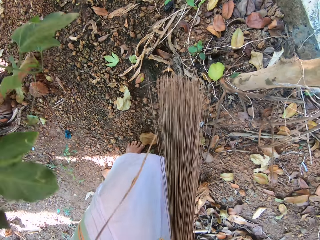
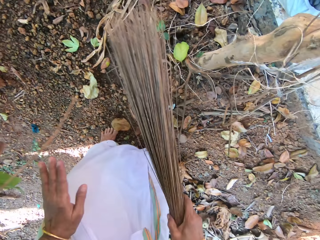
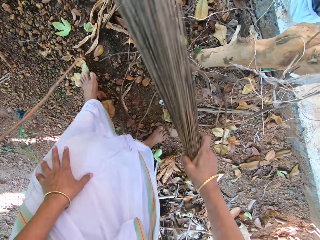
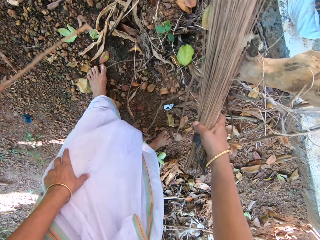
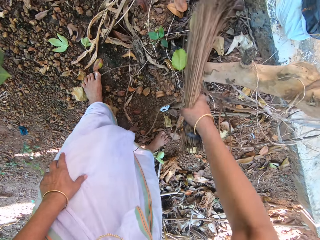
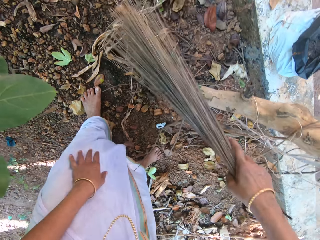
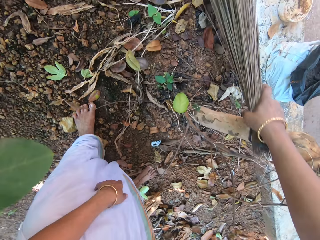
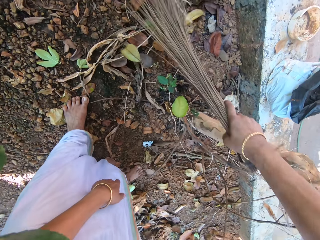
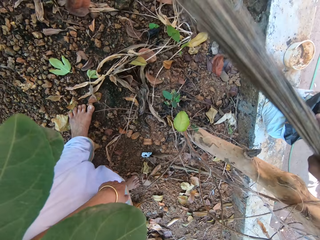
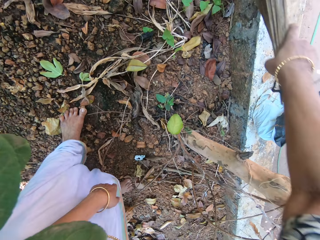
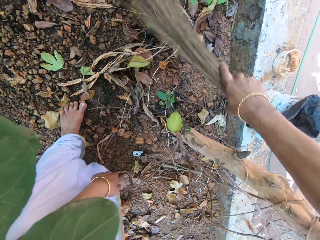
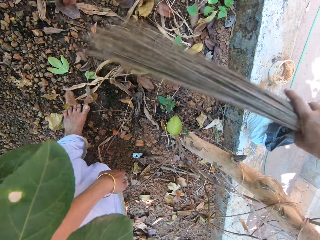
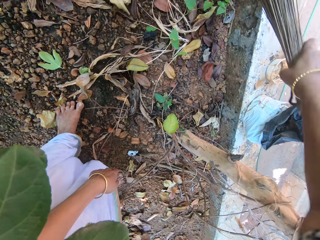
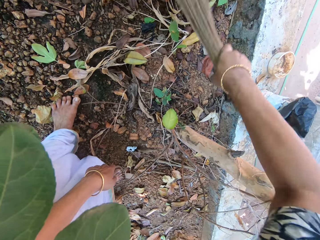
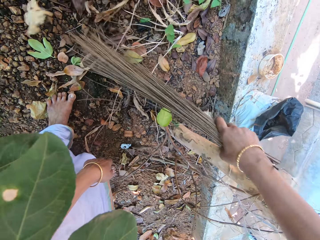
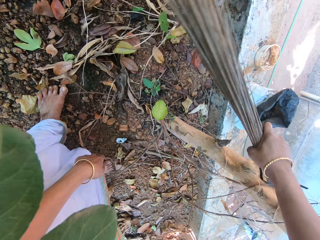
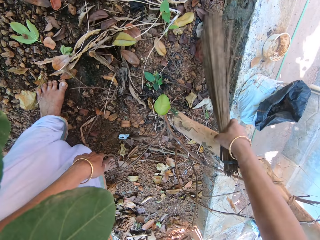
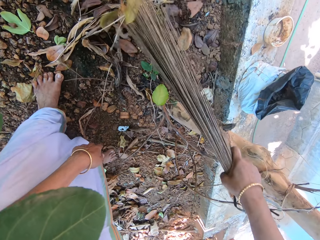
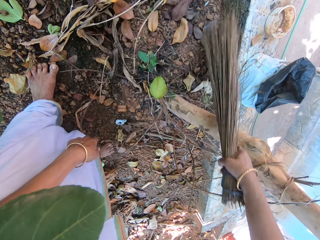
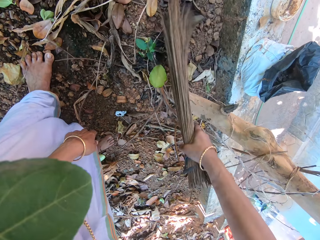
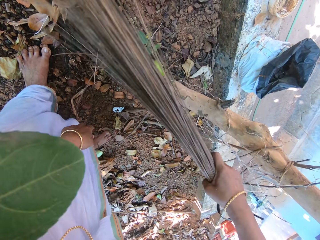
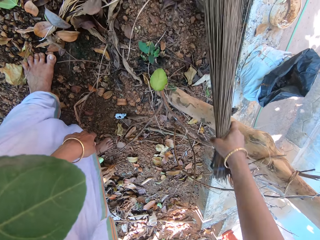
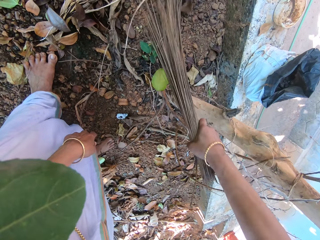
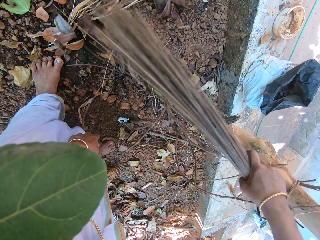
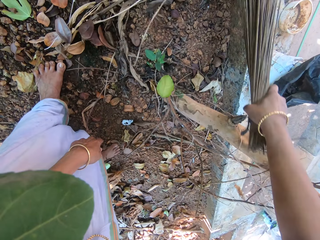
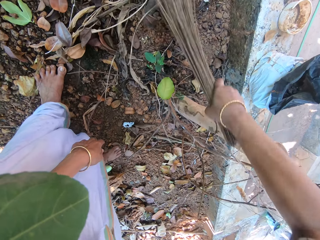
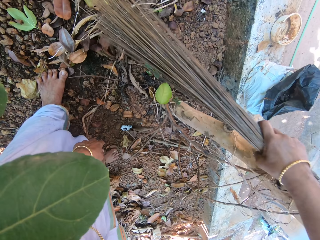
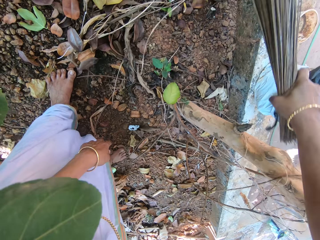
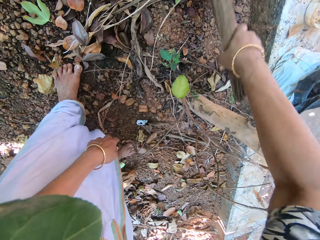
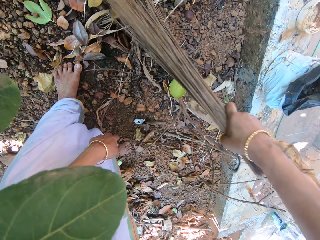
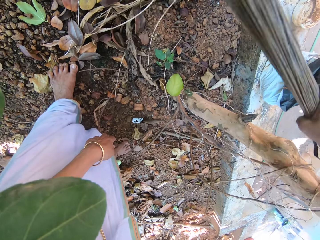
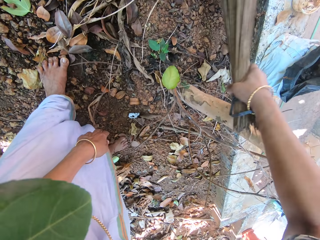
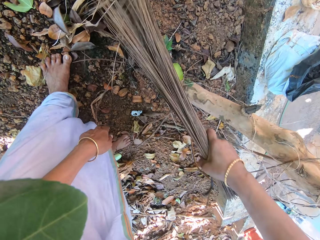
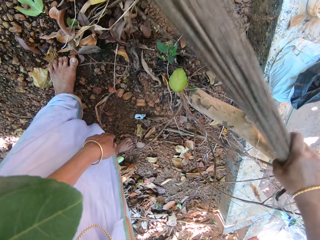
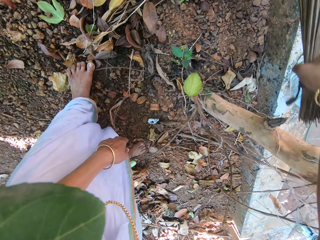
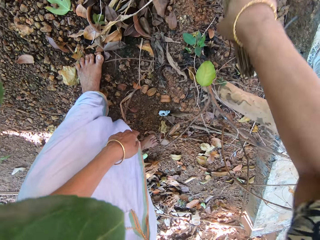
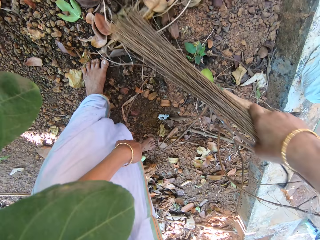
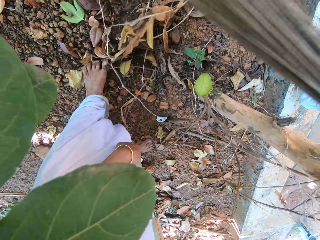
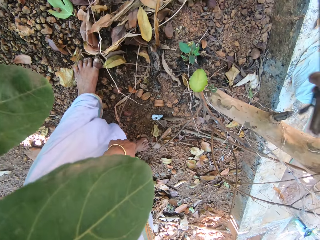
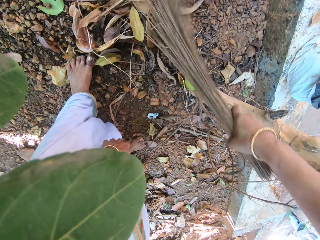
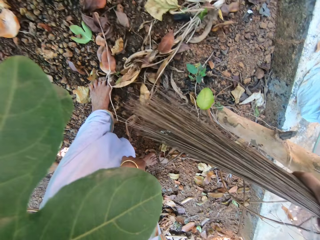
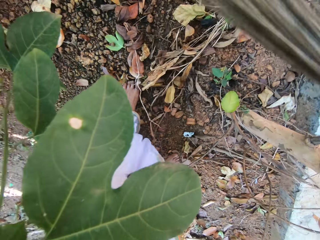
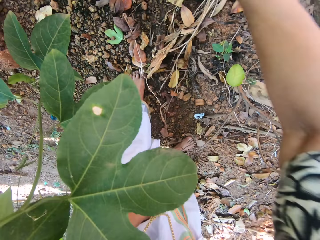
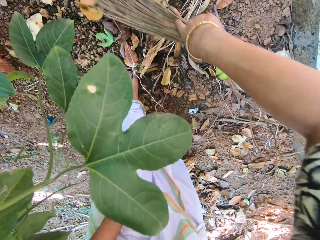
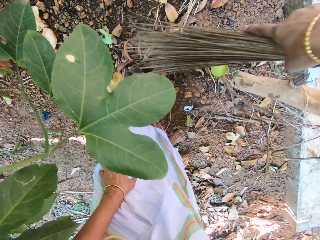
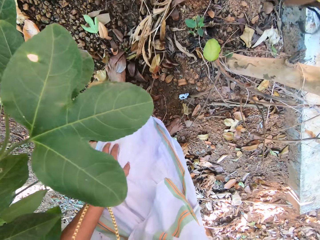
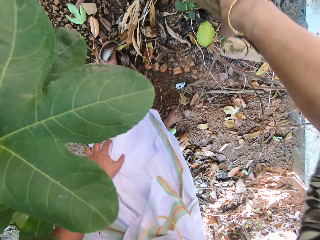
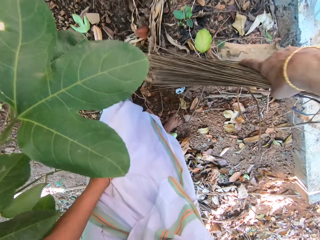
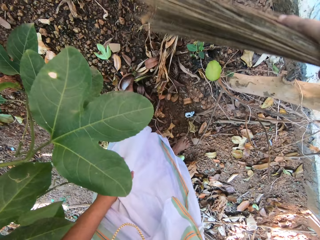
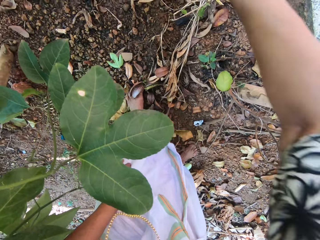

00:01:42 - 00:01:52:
The camera wearer sweeps dried leaves and sticks on the ground with the broom in her right hand.

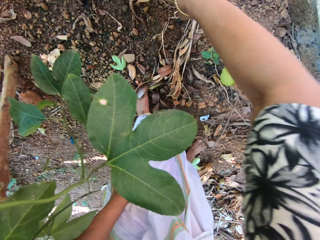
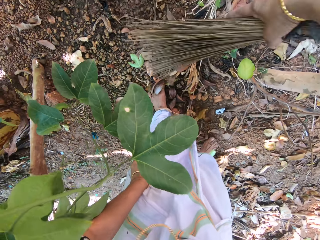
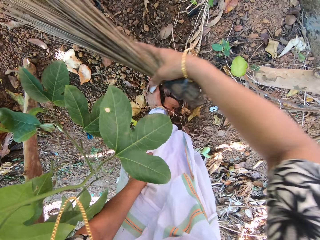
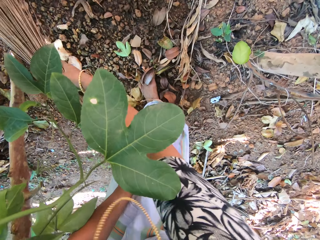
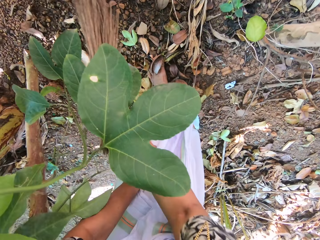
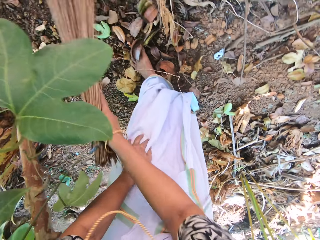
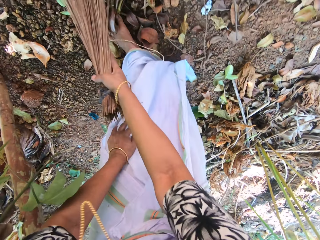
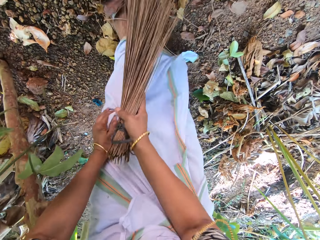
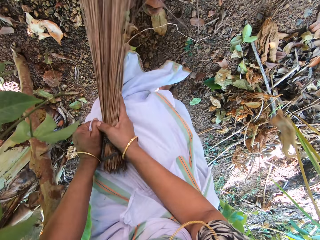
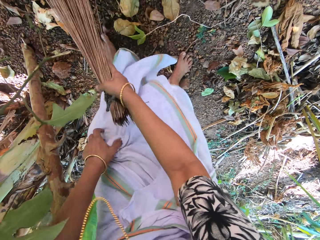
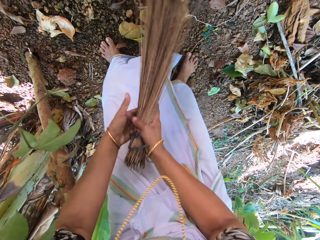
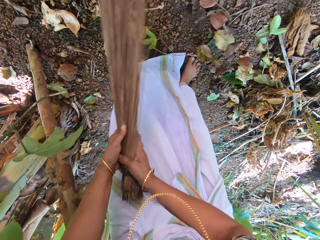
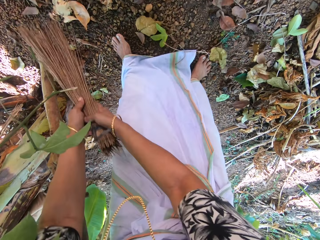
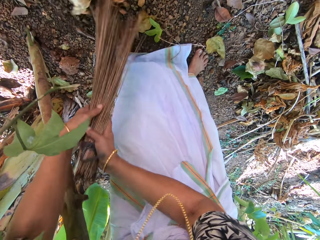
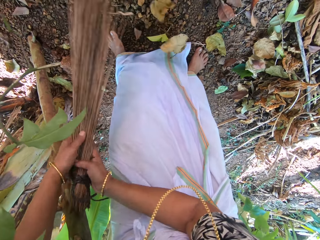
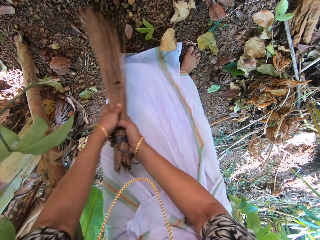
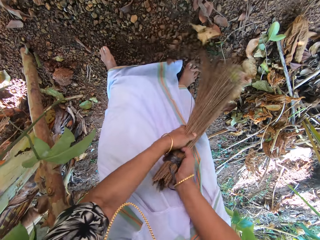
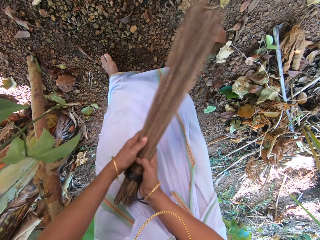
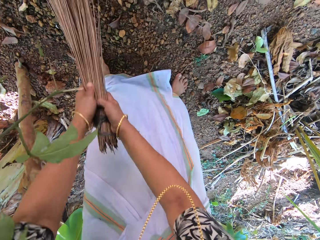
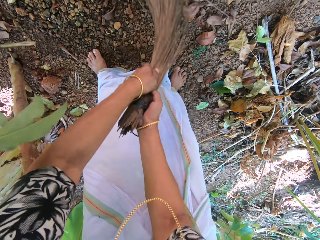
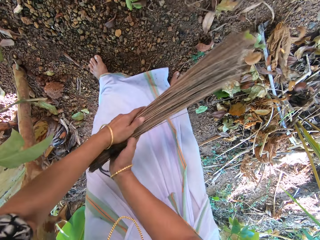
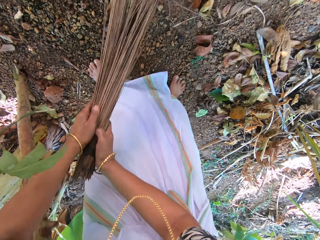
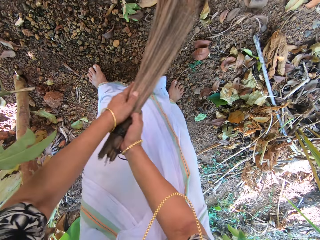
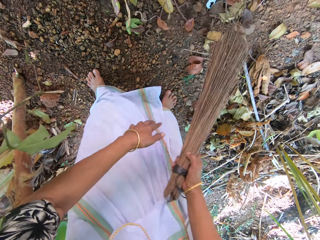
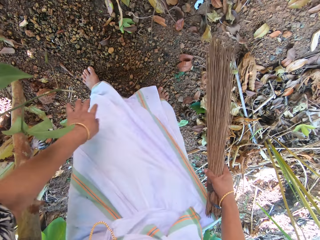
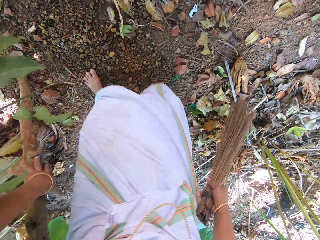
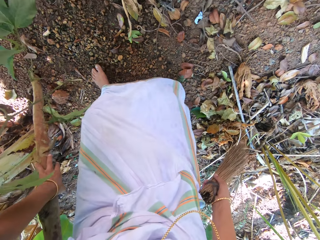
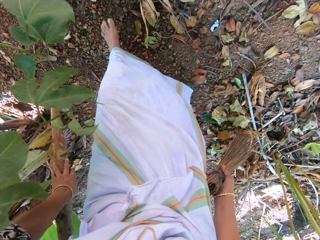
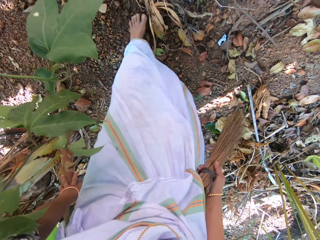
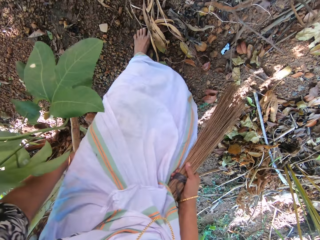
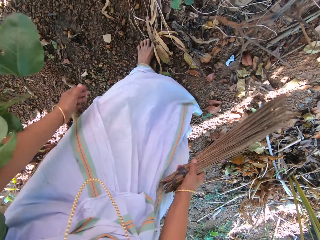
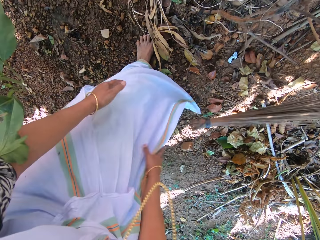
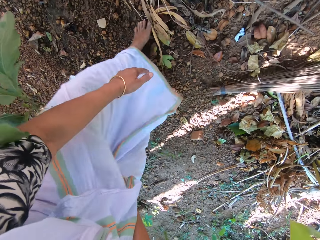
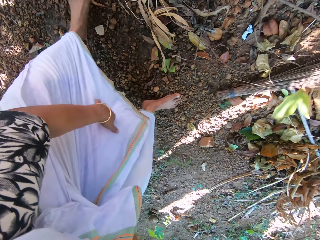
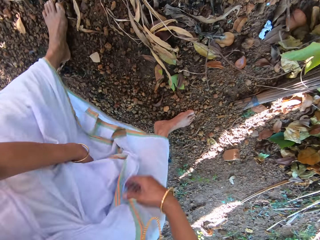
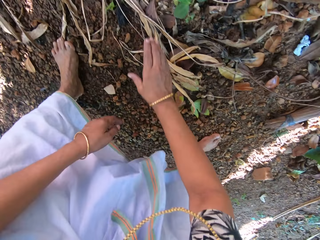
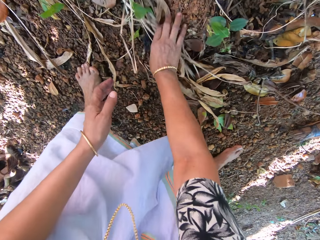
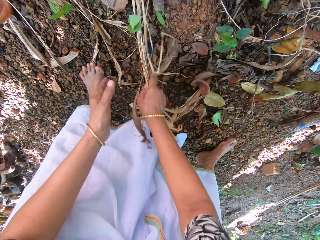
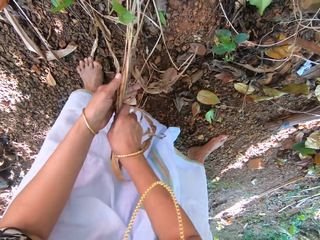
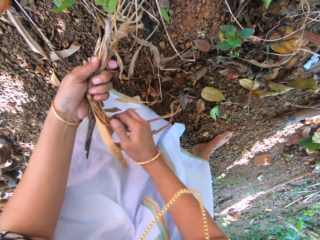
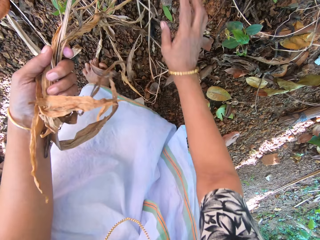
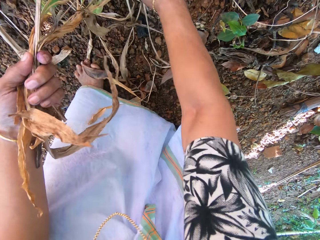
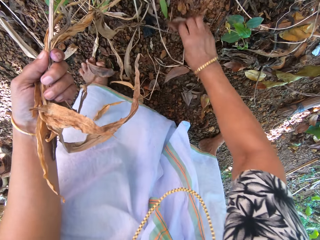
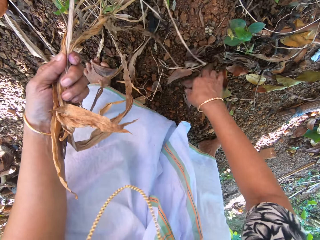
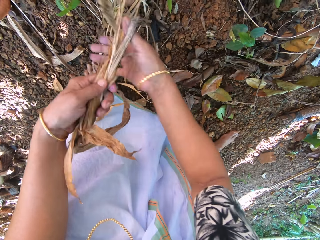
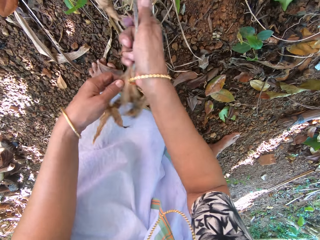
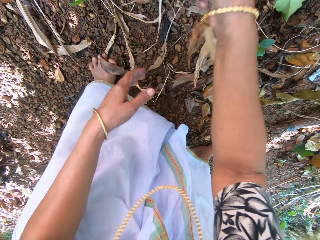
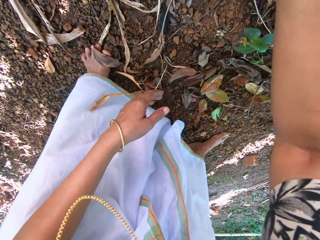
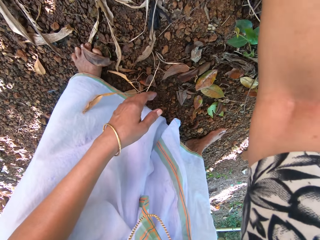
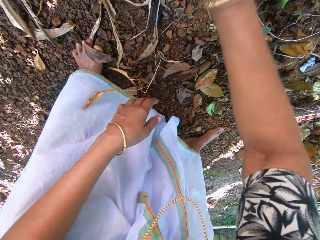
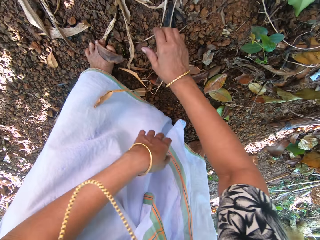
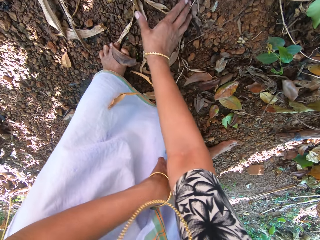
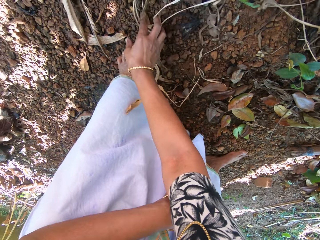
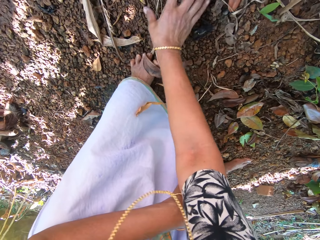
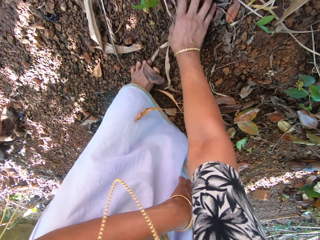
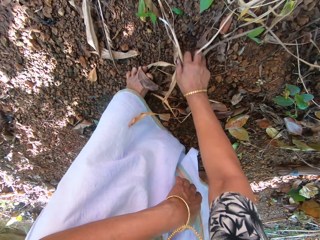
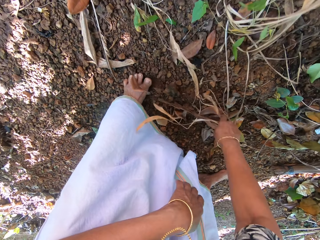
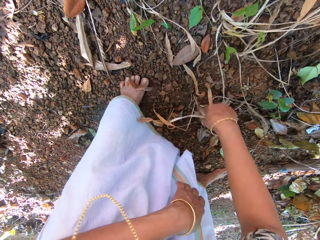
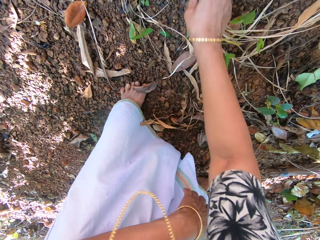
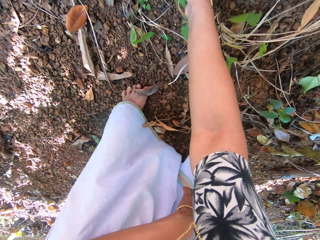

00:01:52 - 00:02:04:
The camera wearer holds the broom with her hands. She sweeps dried leaves and sticks on the ground with the broom in her hands. She removes her left hand from the broom. She holds a stick with her left hand. She drops the broom on the ground with her right hand. She picks up dried leaves and sticks from the ground with her right hand. She passes the dried leaves from her right hand to her left hand. She moves debris on the ground with her right hand. She passes the dried leaves from her left hand to her right hand. She drops the dried leaves on the ground with her right hand. She moves dried leaves from the ground with her right hand.
